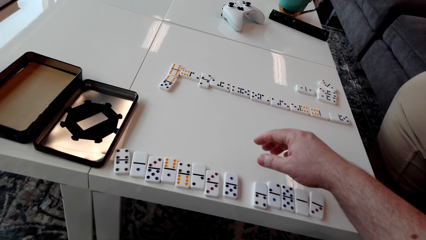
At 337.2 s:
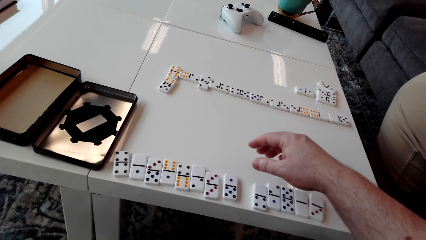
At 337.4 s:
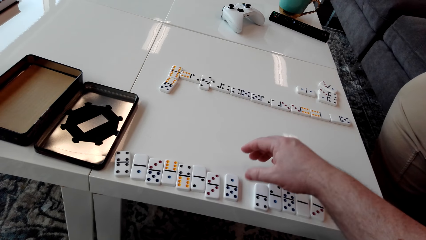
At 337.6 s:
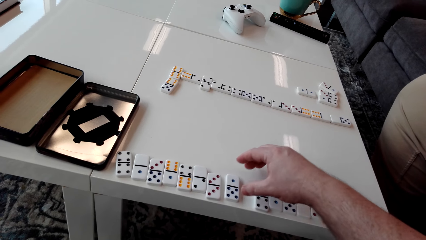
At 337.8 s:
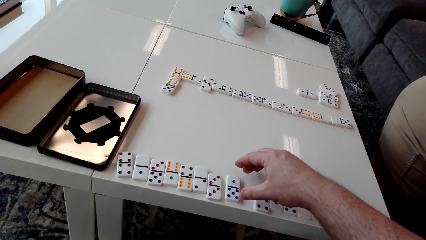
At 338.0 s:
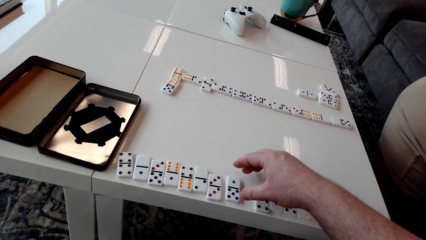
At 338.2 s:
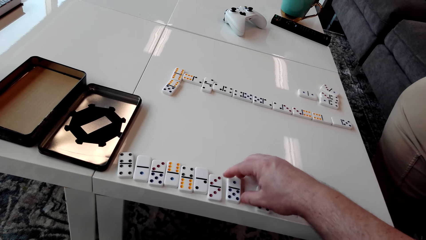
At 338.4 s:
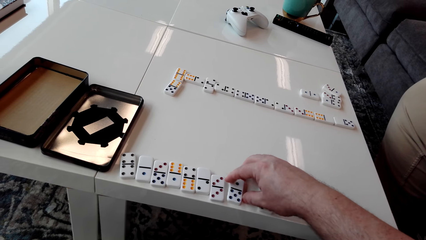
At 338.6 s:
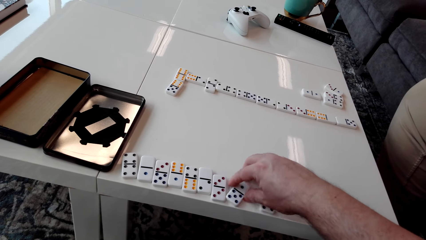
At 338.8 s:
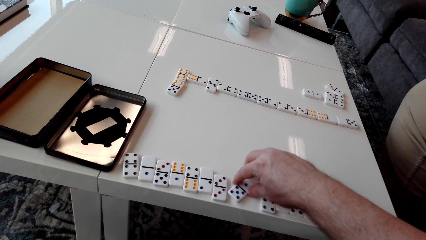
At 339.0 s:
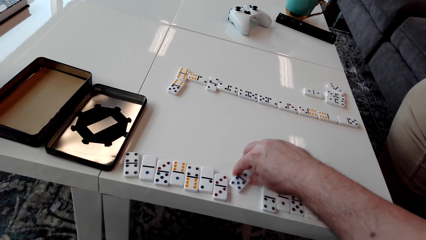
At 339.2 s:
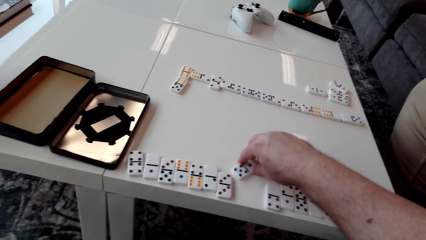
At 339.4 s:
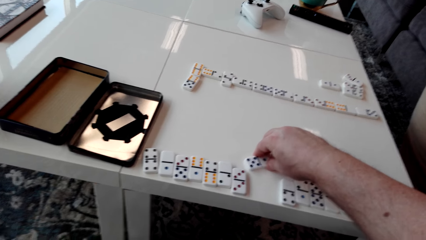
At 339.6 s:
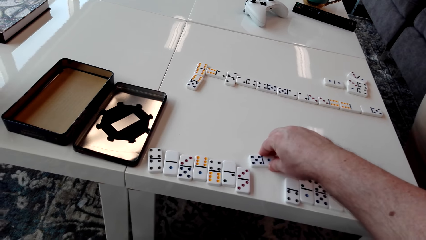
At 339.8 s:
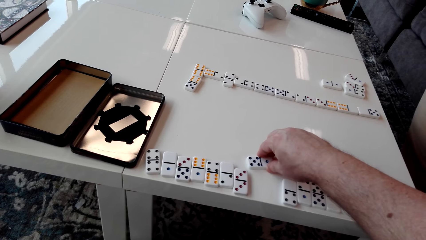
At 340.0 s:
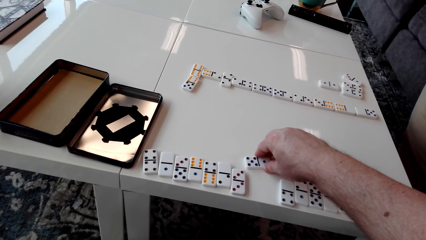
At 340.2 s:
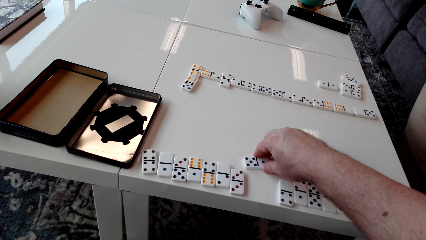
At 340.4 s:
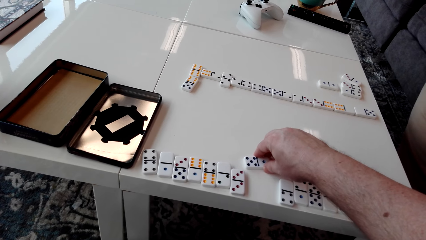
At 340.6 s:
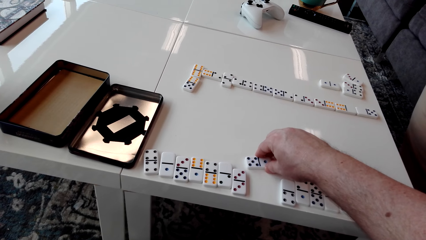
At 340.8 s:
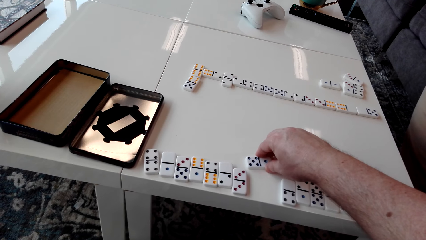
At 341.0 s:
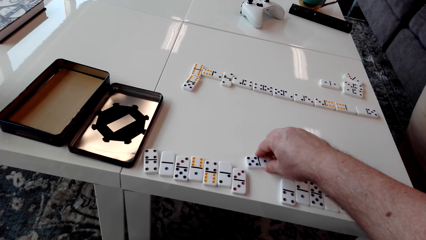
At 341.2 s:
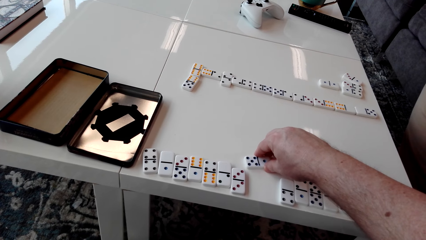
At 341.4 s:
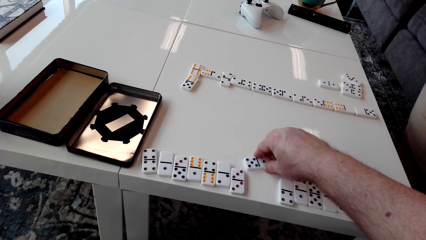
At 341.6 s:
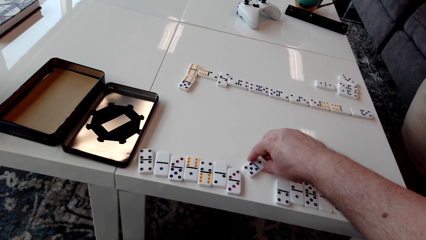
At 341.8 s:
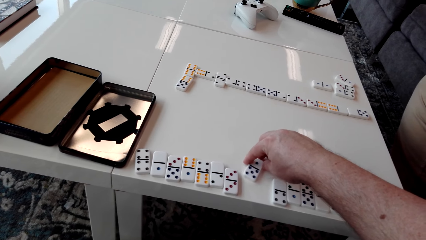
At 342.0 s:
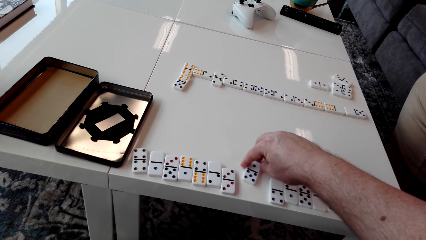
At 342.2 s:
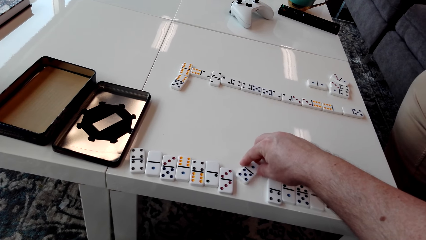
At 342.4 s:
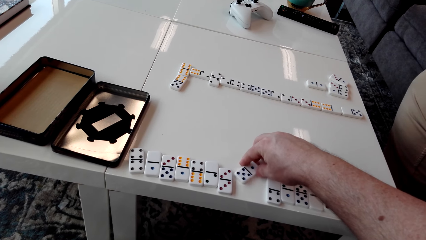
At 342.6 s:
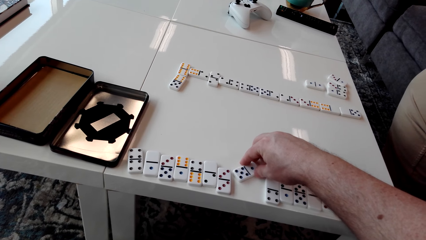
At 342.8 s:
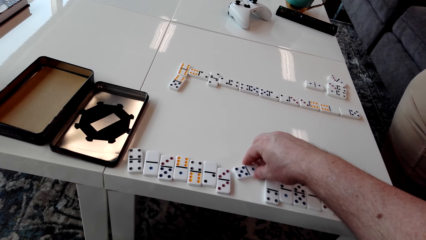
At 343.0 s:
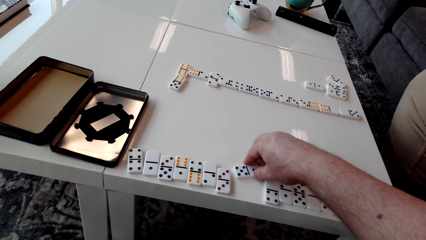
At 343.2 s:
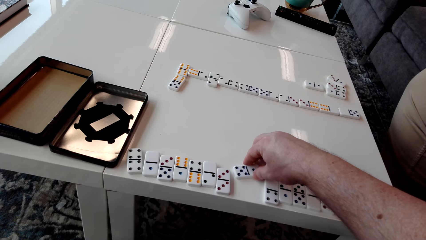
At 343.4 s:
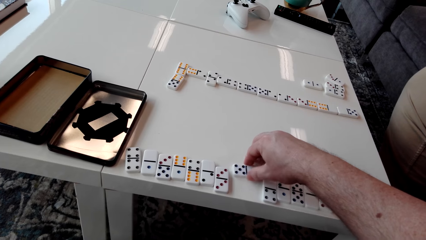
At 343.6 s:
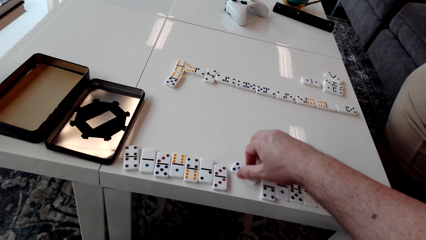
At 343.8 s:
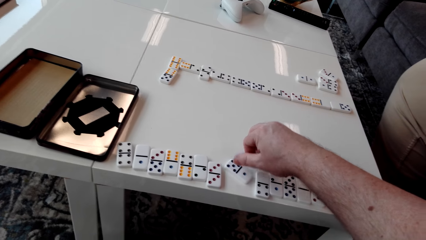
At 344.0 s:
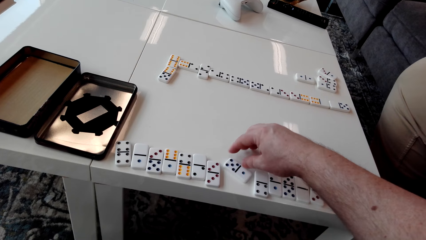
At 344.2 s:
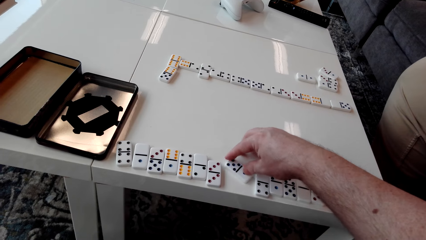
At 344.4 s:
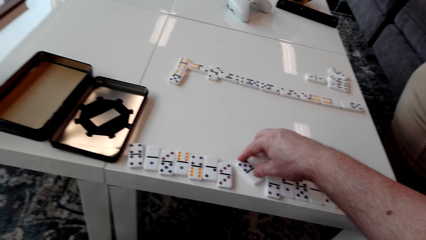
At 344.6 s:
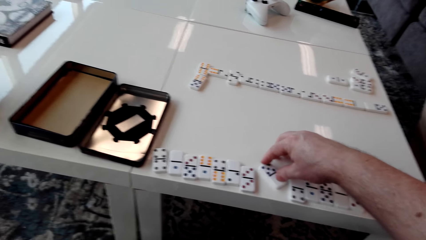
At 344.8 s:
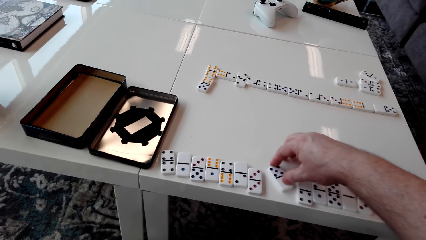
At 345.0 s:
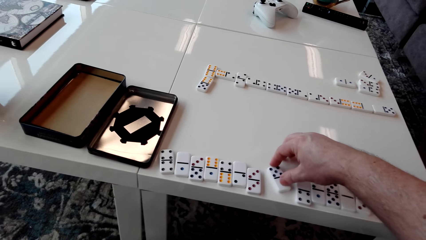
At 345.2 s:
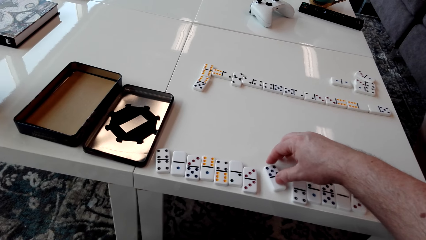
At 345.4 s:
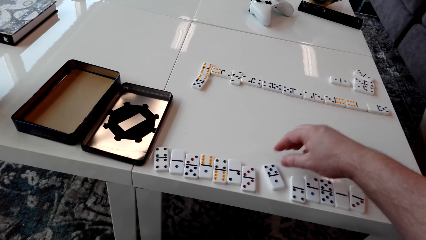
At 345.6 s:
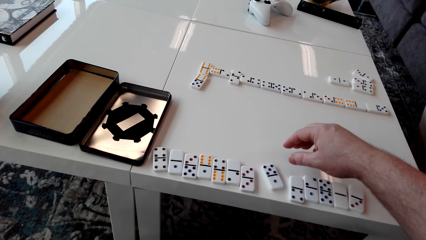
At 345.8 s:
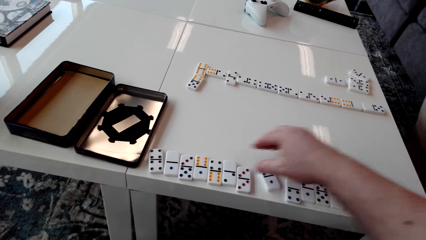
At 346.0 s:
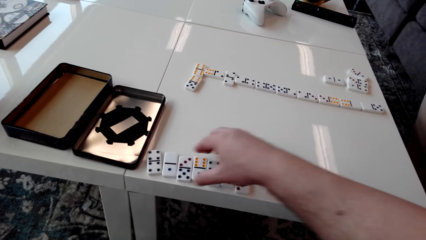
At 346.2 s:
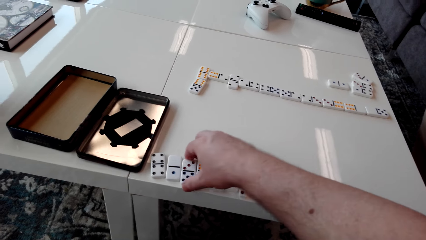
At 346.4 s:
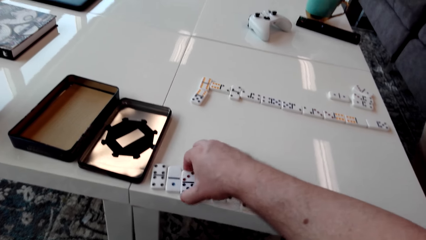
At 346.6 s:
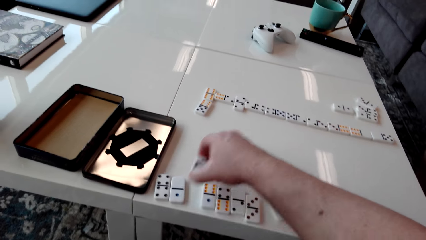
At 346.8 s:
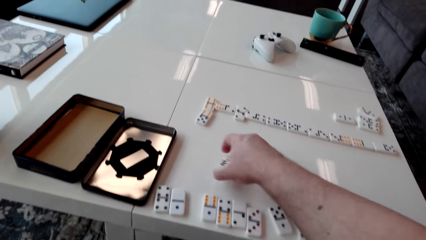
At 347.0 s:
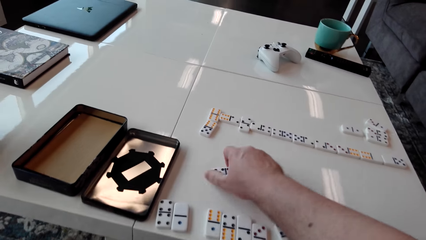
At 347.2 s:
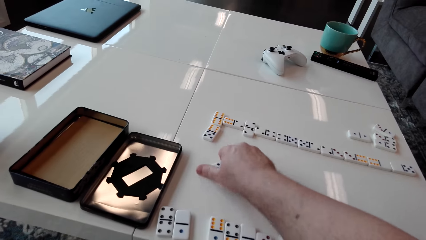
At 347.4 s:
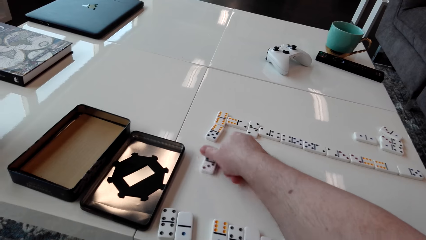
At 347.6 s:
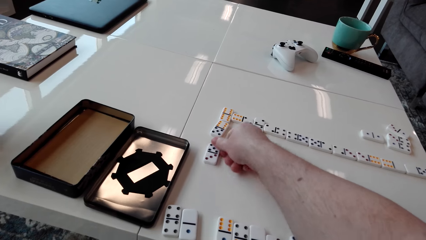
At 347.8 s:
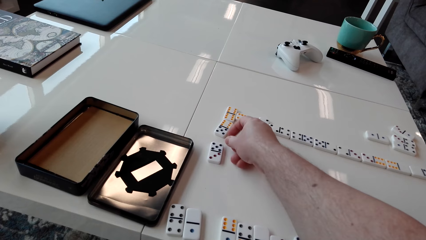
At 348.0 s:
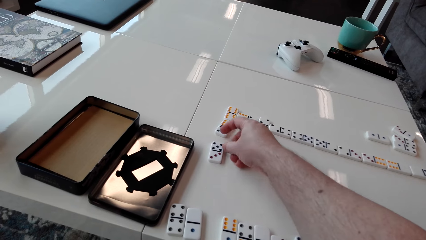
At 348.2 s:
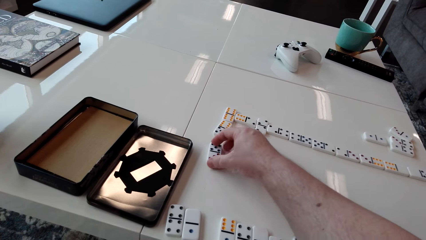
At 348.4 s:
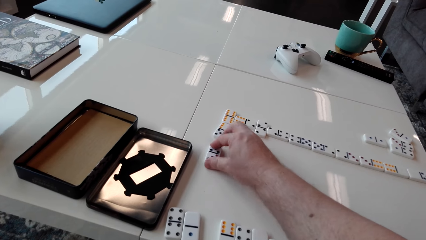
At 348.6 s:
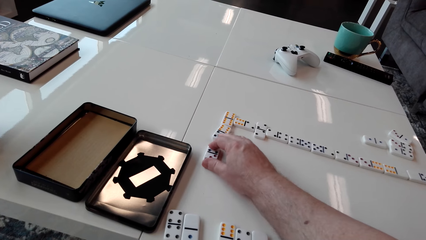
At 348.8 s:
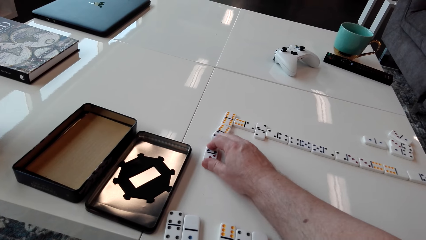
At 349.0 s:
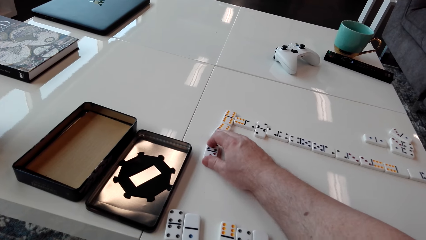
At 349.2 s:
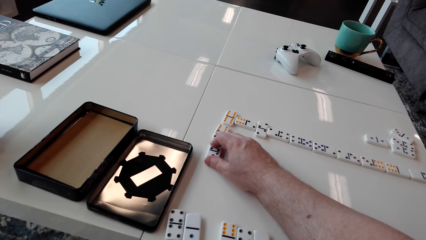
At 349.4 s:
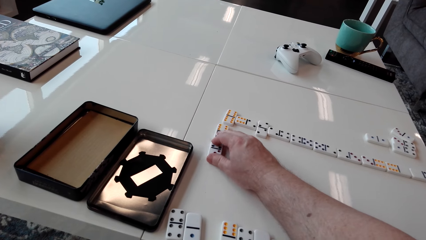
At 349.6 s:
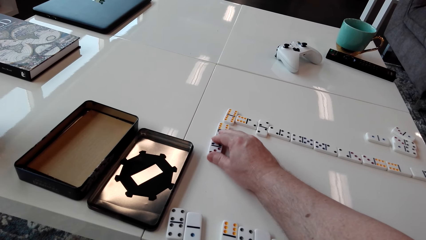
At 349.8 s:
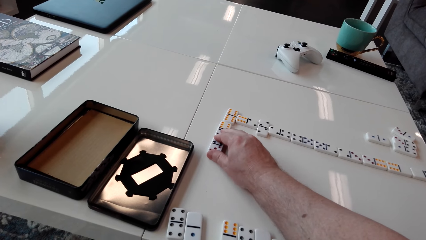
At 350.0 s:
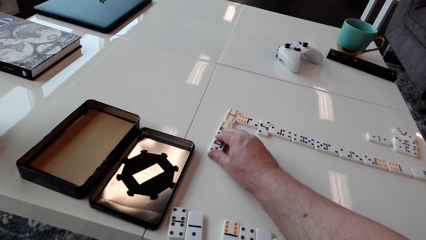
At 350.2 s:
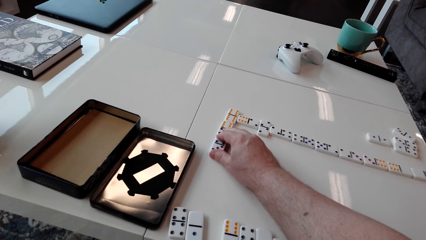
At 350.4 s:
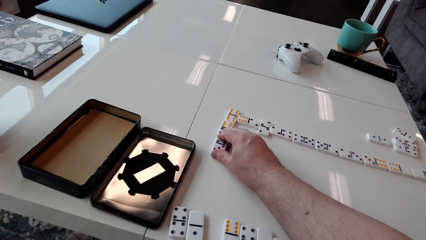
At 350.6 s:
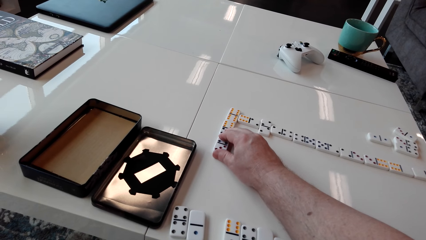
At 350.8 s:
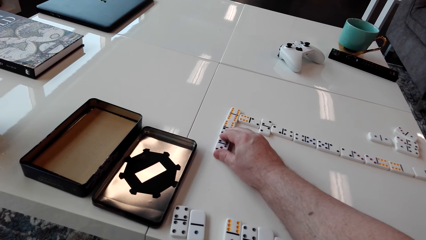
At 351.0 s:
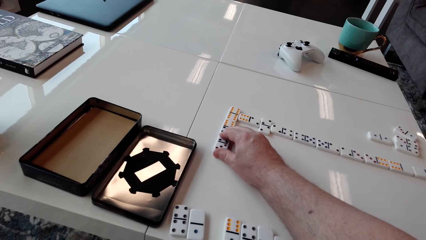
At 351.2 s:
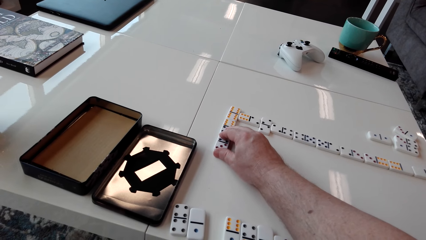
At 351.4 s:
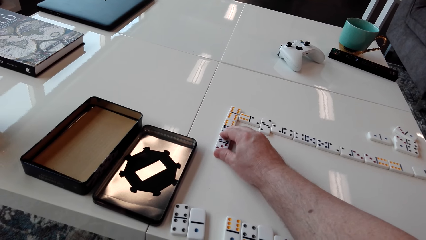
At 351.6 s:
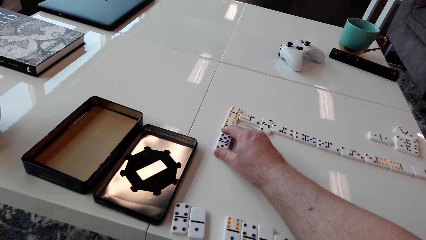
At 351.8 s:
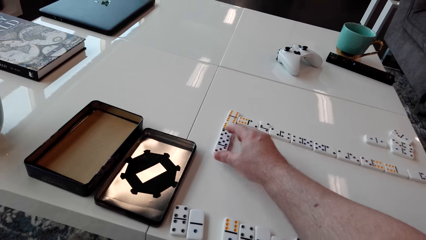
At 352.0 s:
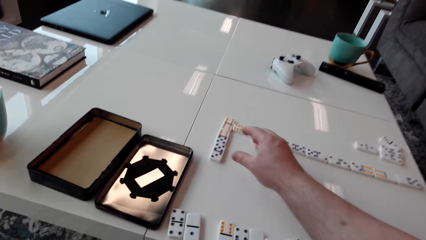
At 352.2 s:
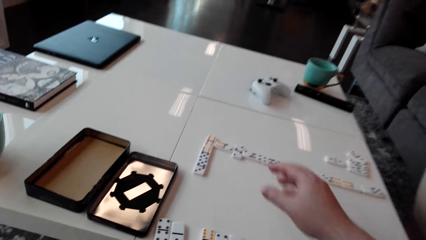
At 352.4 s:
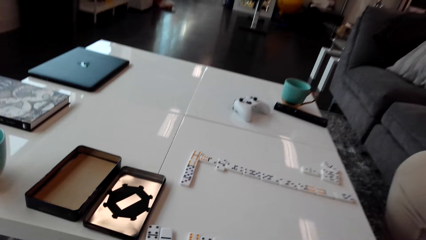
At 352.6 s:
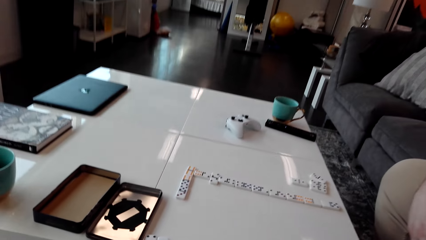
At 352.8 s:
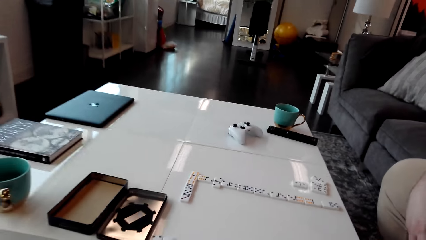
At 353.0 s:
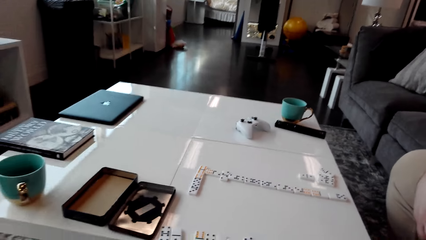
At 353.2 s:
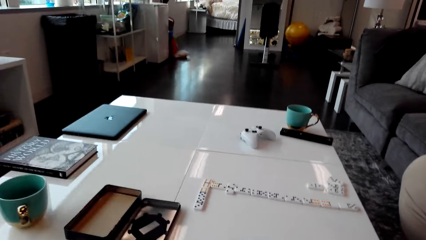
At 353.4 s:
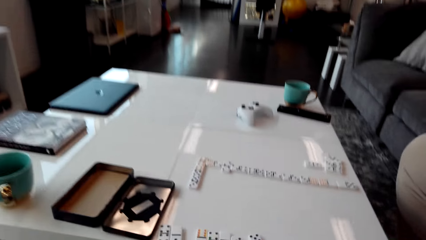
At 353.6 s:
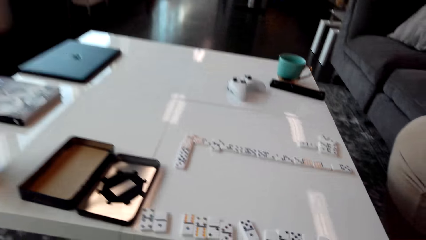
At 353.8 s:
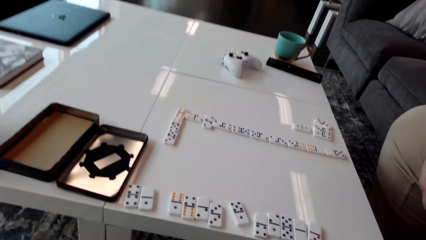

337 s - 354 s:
The camera wearer moves a domino piece on the table. They stare at the domino piece. They move the domino piece on the table. They pick the domino piece from the table. They place the domino piece on the table. They move the domino piece on the table. They stare at the domino pieces on the table.
